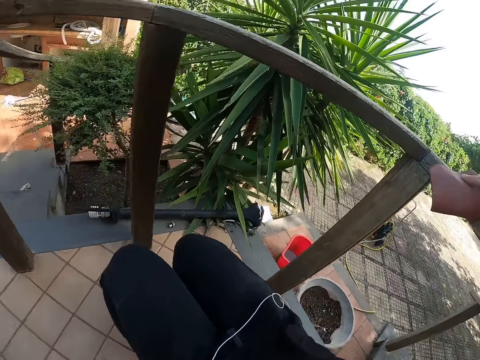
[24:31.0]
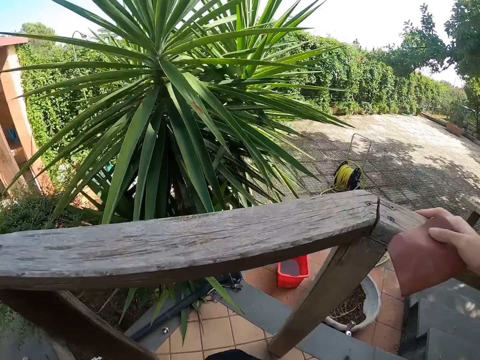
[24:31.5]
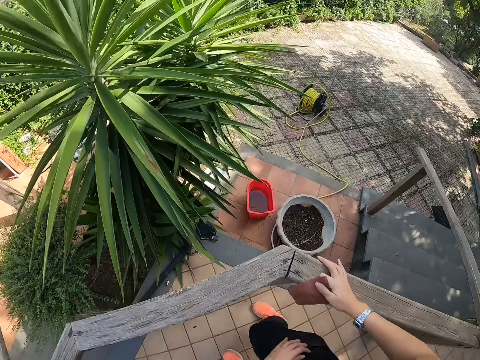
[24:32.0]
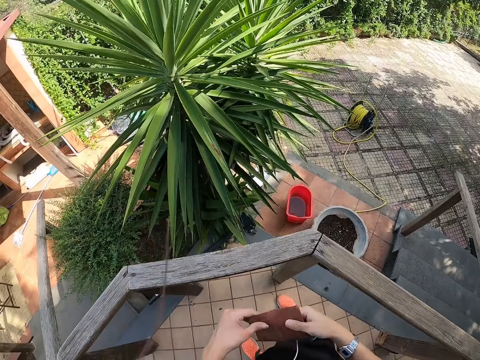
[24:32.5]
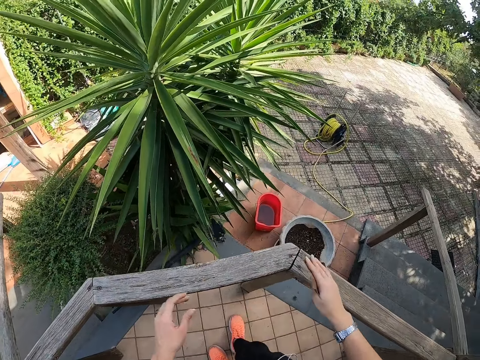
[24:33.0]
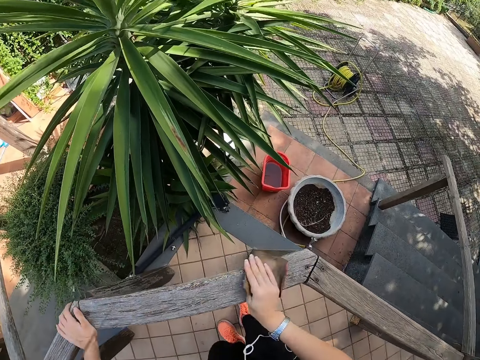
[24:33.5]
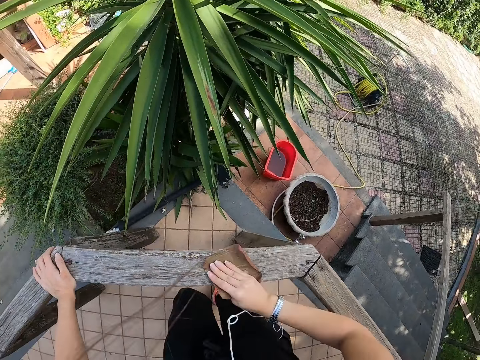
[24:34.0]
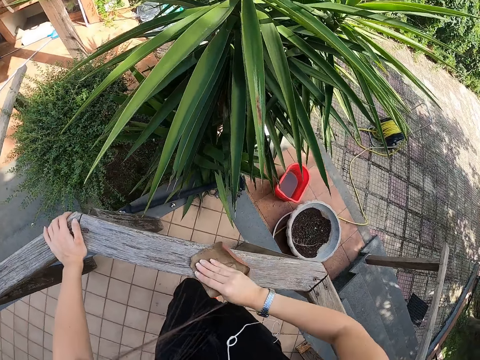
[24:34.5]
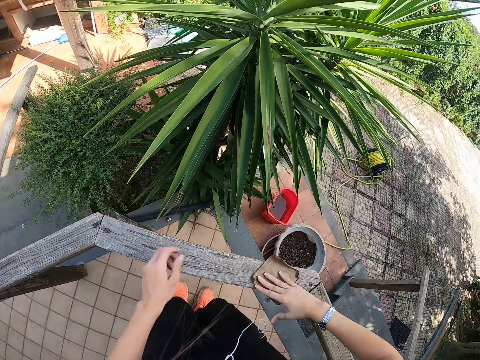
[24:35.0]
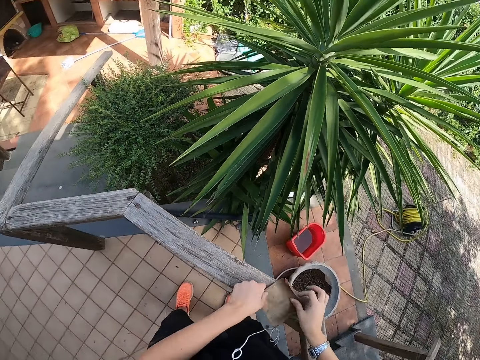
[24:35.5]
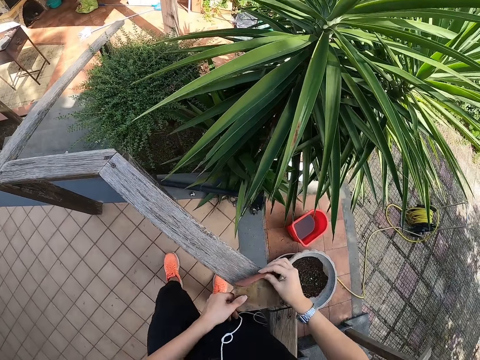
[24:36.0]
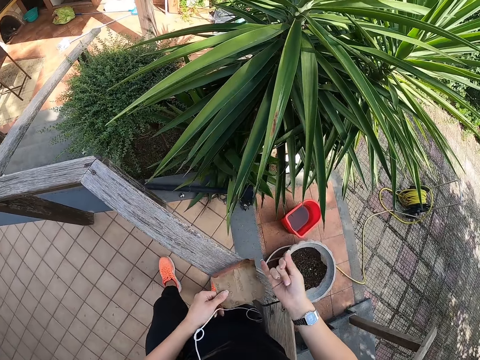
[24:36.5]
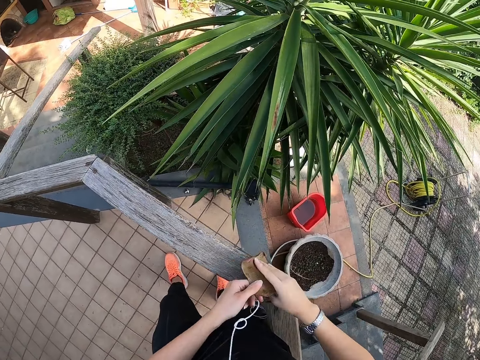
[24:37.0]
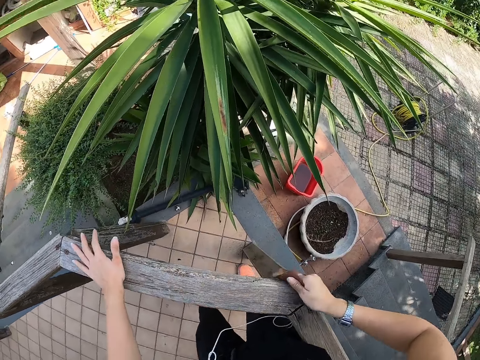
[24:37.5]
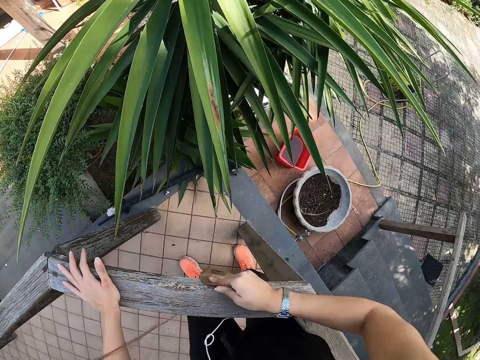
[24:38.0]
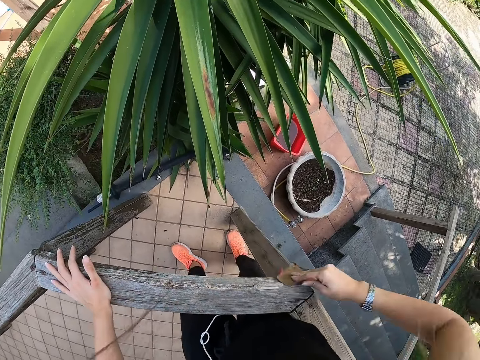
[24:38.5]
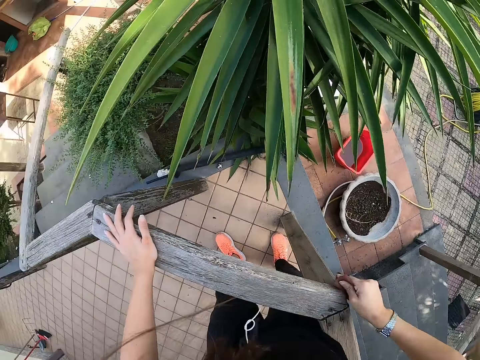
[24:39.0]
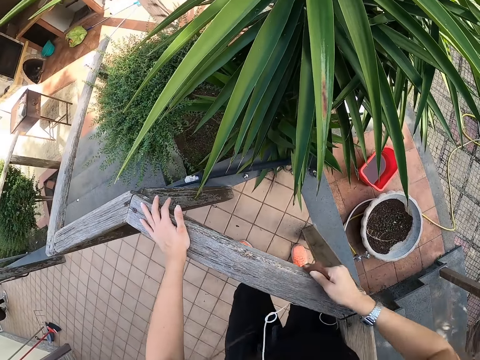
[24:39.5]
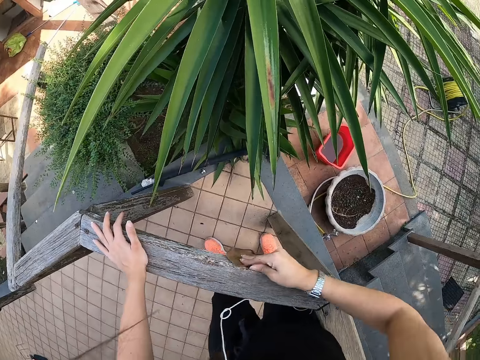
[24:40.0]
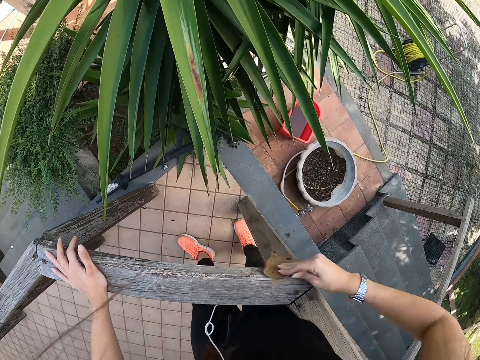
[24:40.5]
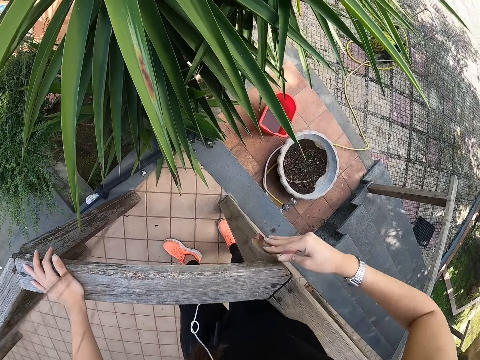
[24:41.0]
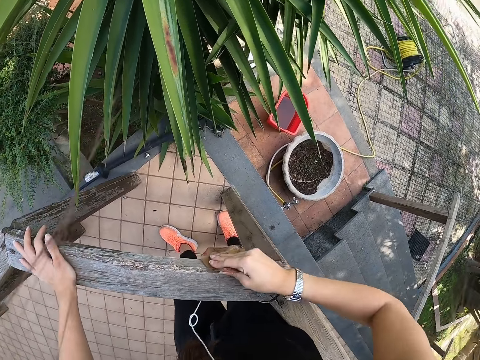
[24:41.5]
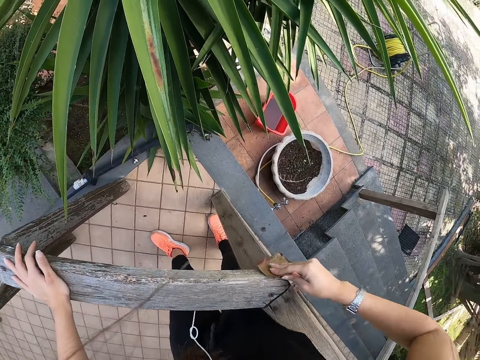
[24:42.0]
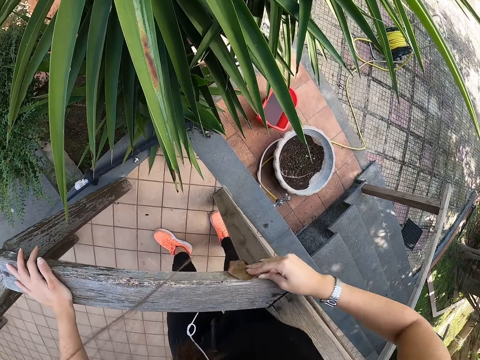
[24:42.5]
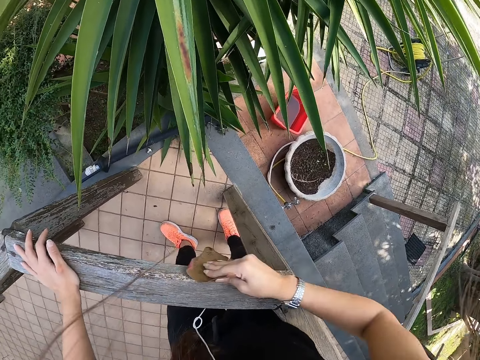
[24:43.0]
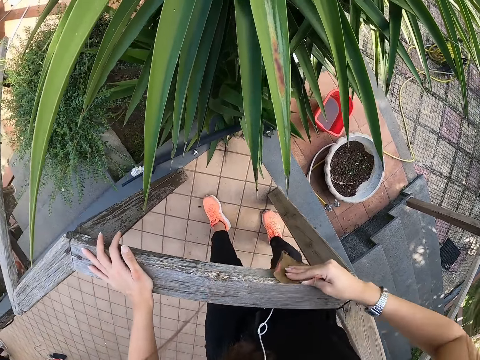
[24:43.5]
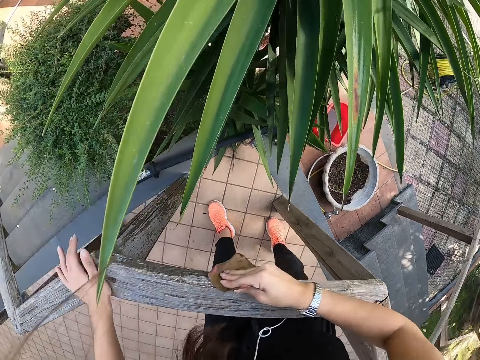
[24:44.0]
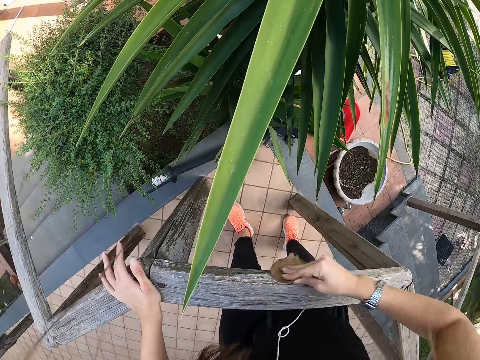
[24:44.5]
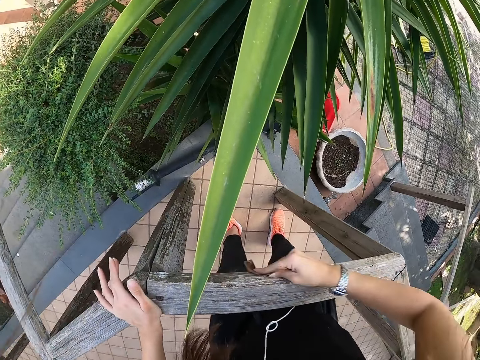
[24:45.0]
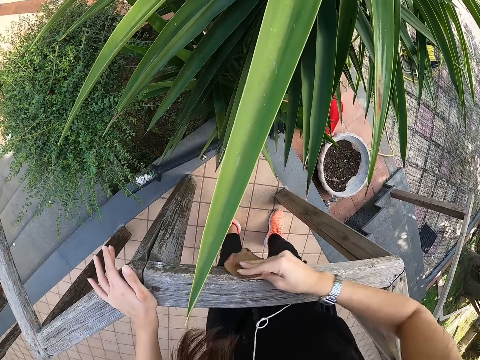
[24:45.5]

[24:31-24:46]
The camera wearer stands up. She holds the sandpaper with both hands. She holds the front porch with her left hand. She smoothens the front porch with the sandpaper in her right hand. She holds the sandpaper with both hands. She adjusts the sandpaper. She checks her right hand. She stretches her fingers. She passes the sandpaper from her left hand to her right hand. She smoothens the front porch with the sandpaper in her right hand. She puts her left hand on the front porch.

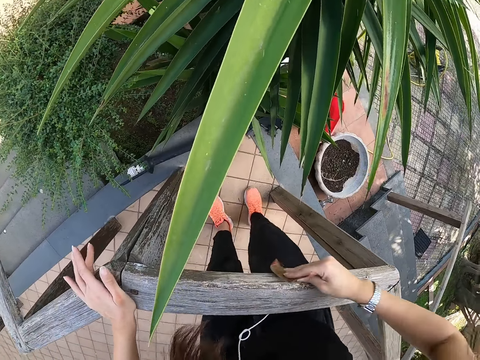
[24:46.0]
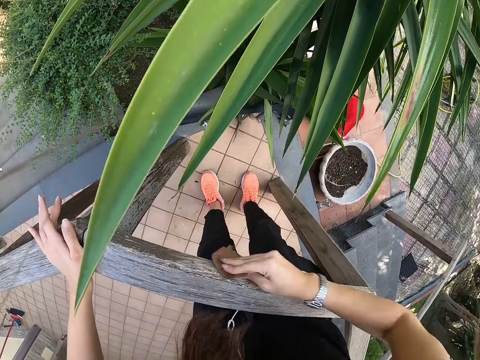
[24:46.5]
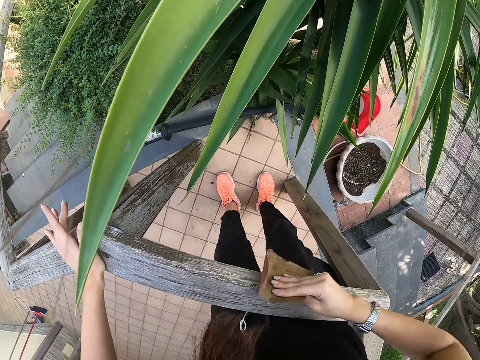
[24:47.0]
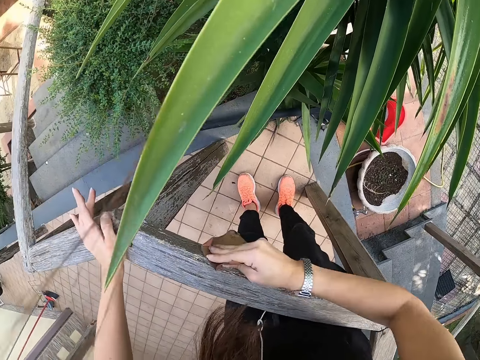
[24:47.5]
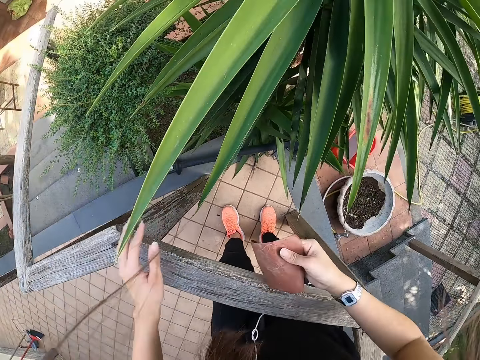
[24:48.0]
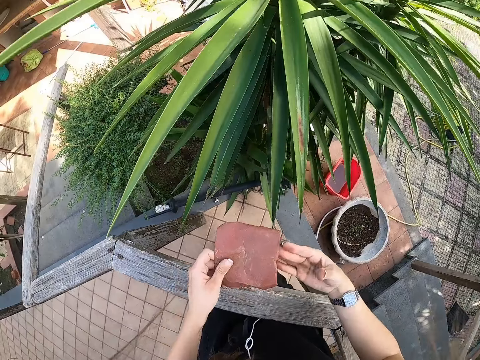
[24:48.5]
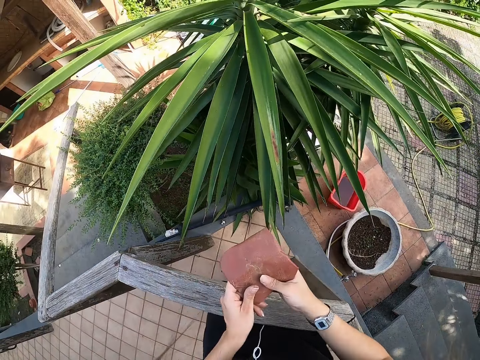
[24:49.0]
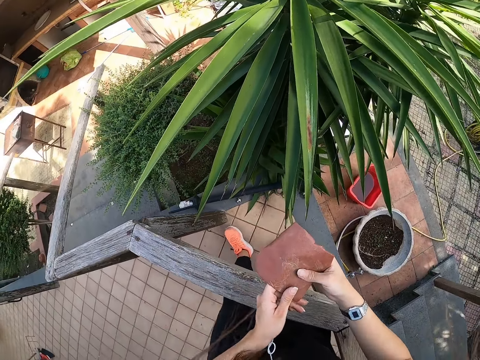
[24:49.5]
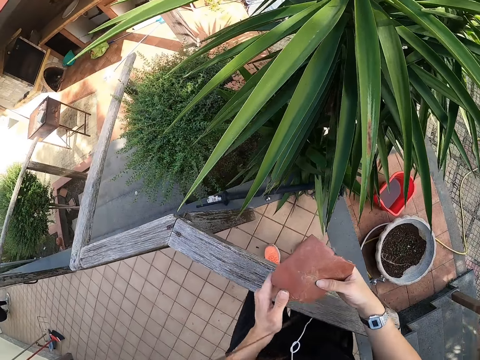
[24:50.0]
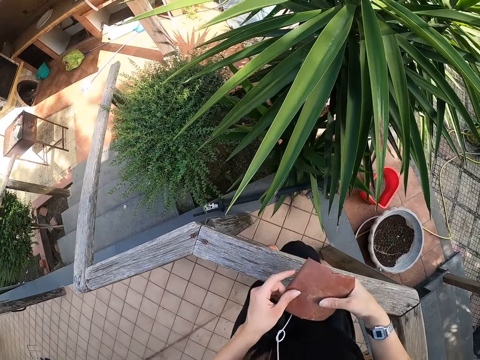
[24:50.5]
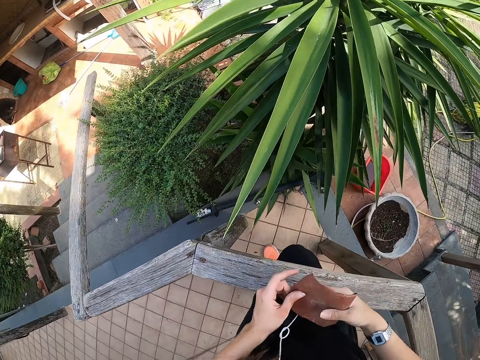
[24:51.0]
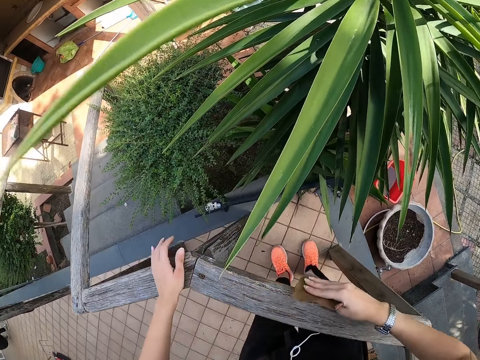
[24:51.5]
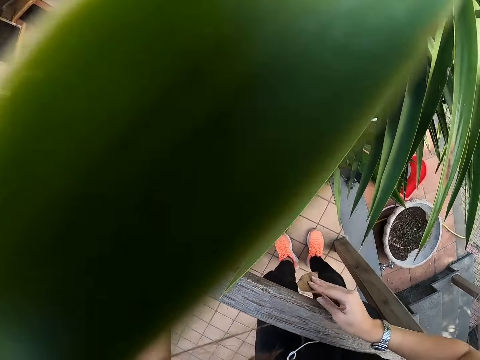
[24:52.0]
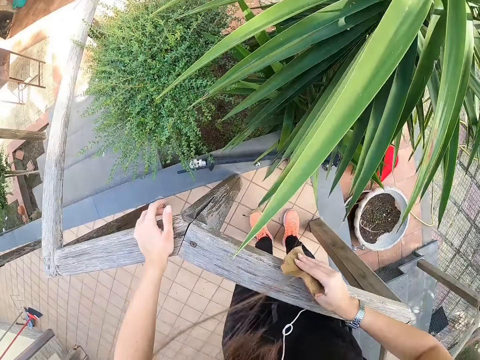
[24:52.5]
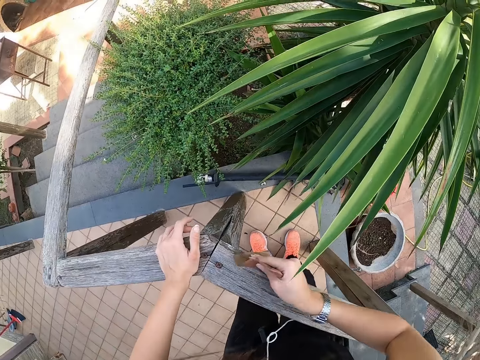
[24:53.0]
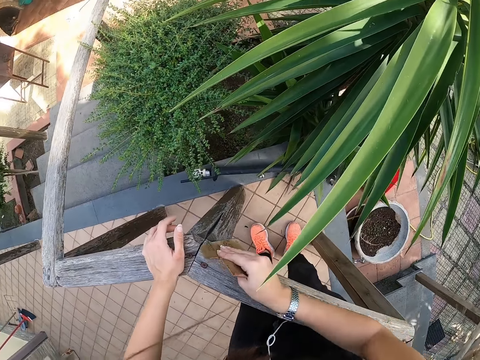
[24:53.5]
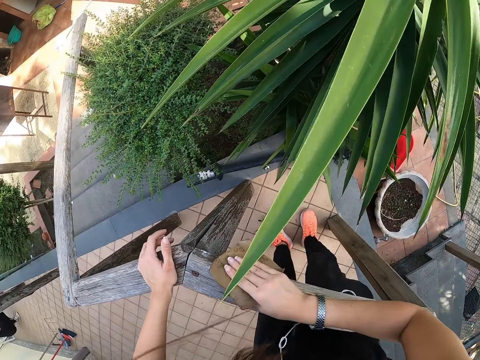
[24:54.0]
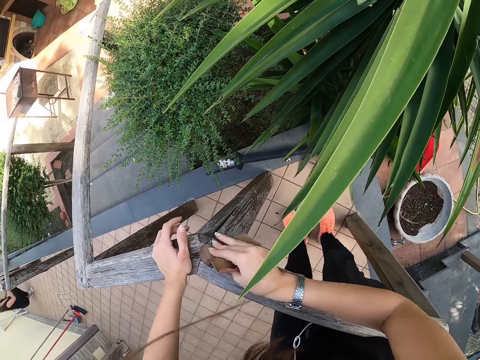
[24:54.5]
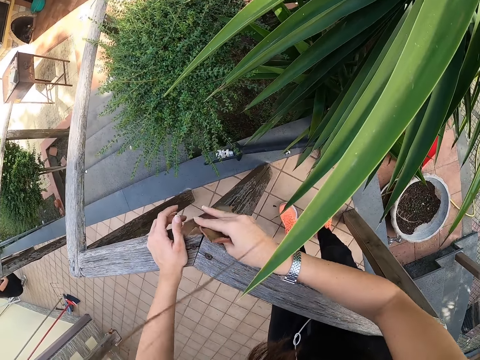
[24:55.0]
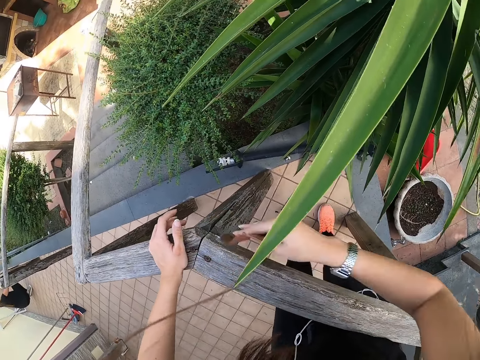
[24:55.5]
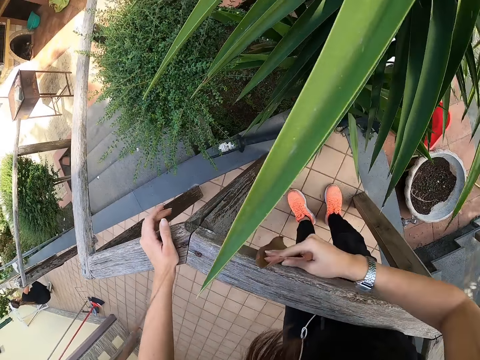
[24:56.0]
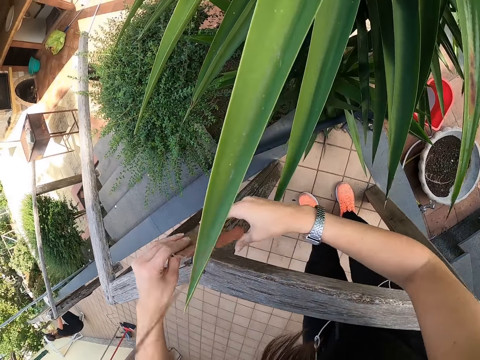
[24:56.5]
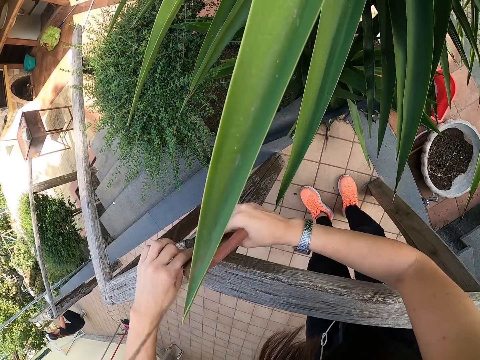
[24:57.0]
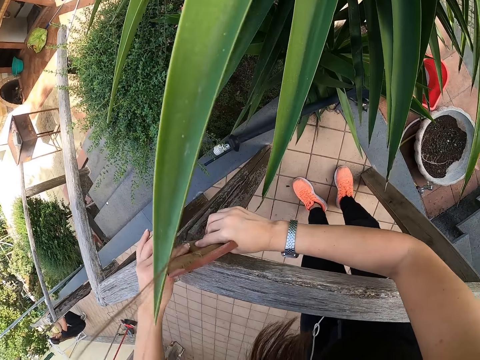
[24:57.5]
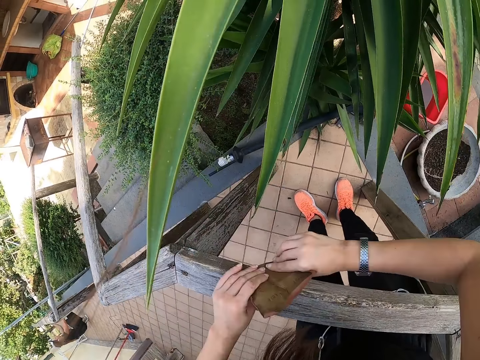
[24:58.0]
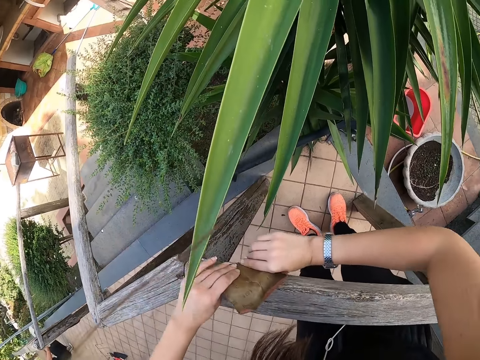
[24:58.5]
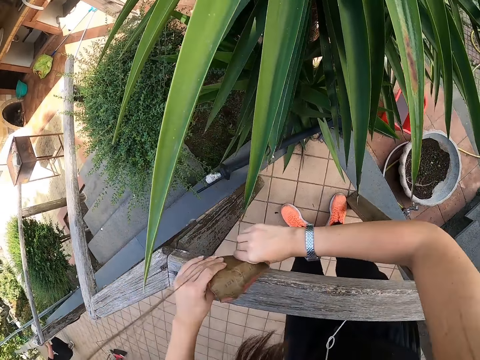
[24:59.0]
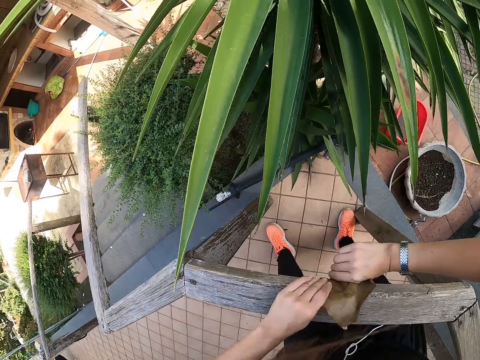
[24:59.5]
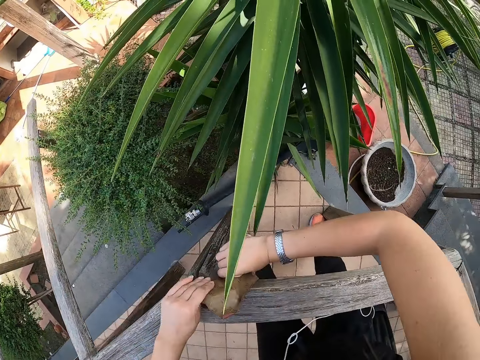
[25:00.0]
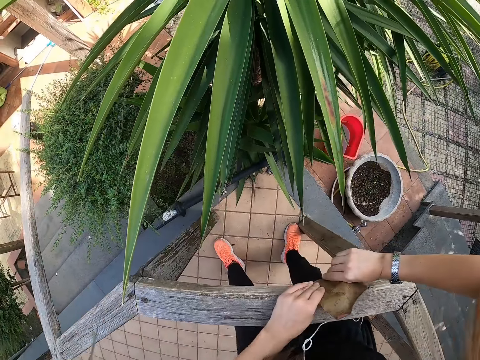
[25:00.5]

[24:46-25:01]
The camera wearer adjusts the sandpaper with both hands. She turns the sandpaper. She smoothens the front porch with the sandpaper in her right hand and holds the front porch with her left hand. She holds the sandpaper with both hands. She smoothens the front porch with the sandpaper in her hands.
